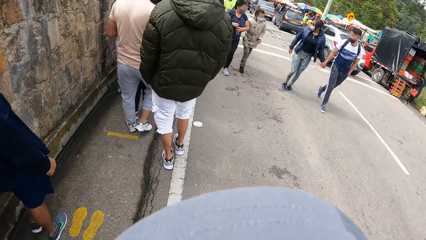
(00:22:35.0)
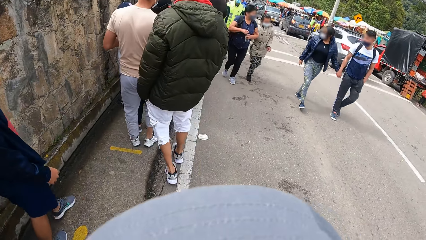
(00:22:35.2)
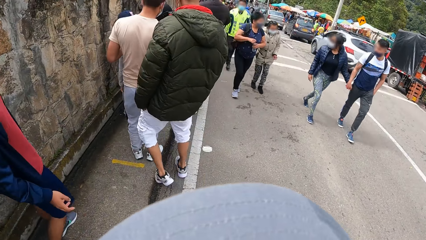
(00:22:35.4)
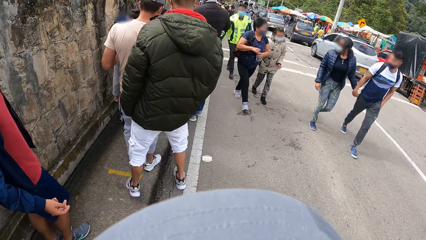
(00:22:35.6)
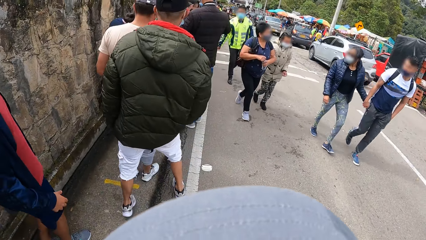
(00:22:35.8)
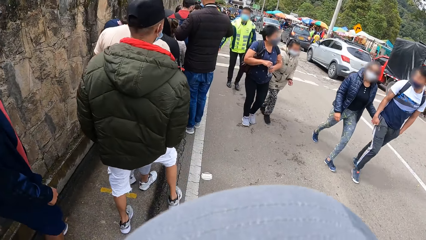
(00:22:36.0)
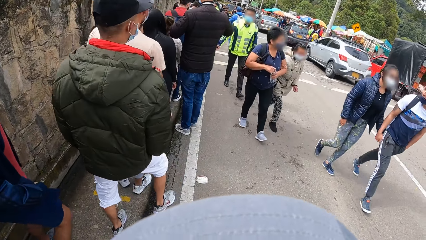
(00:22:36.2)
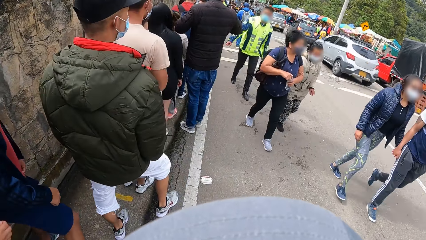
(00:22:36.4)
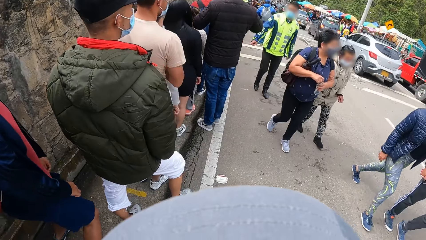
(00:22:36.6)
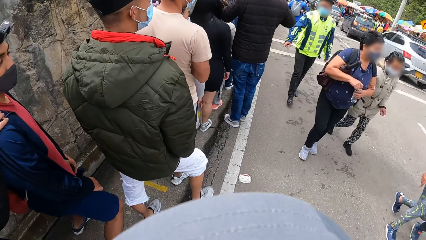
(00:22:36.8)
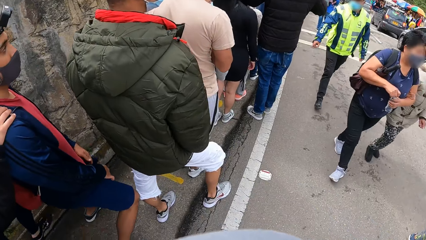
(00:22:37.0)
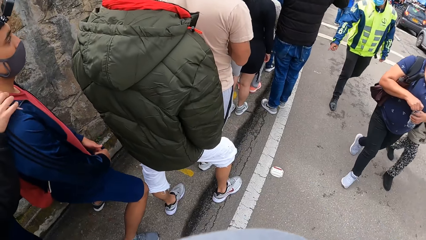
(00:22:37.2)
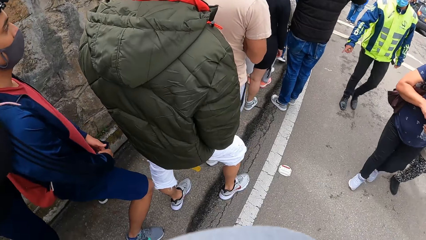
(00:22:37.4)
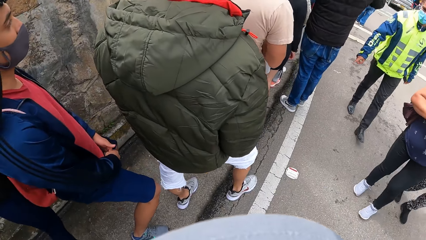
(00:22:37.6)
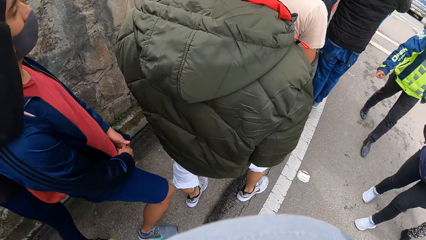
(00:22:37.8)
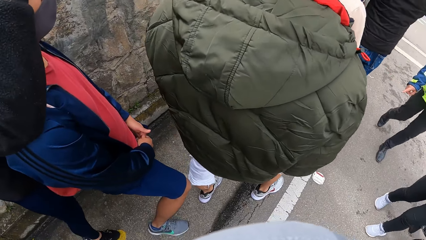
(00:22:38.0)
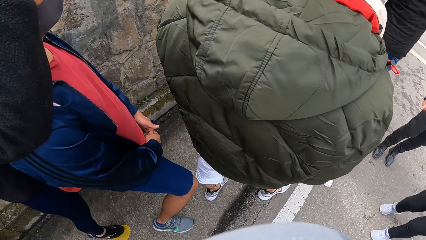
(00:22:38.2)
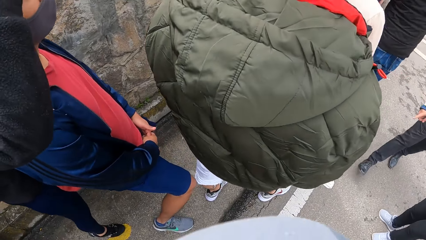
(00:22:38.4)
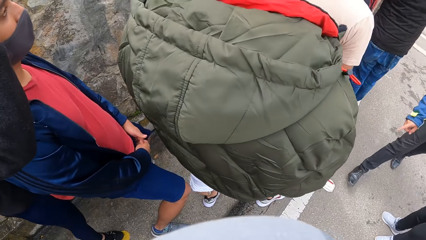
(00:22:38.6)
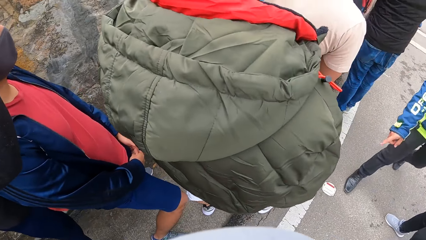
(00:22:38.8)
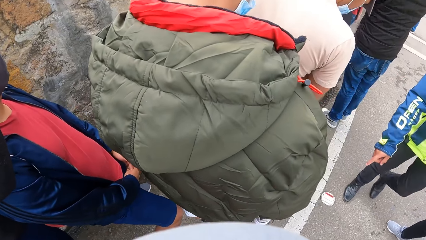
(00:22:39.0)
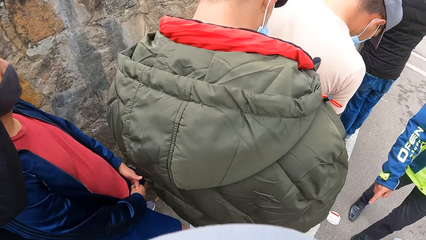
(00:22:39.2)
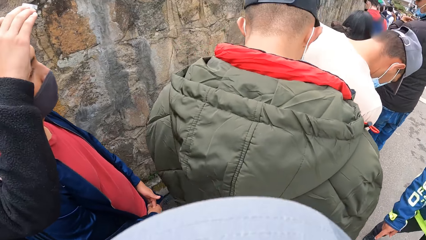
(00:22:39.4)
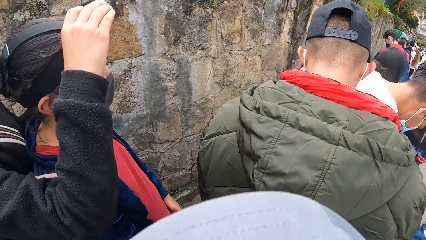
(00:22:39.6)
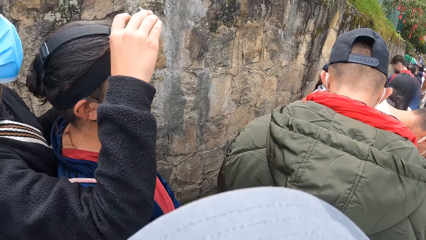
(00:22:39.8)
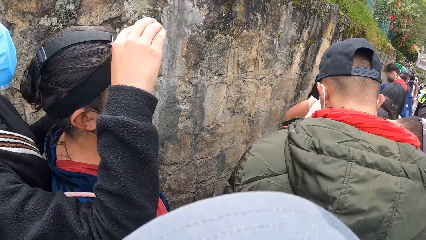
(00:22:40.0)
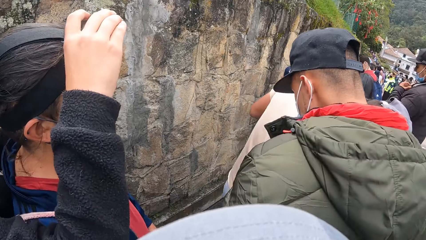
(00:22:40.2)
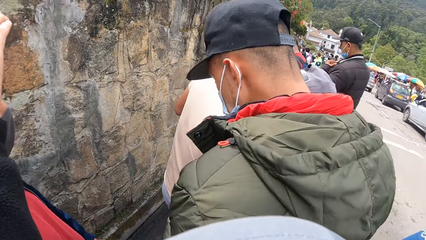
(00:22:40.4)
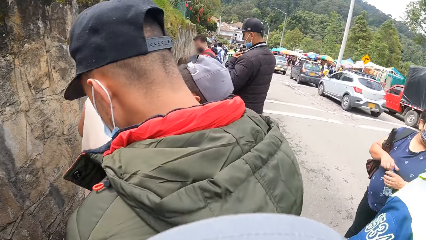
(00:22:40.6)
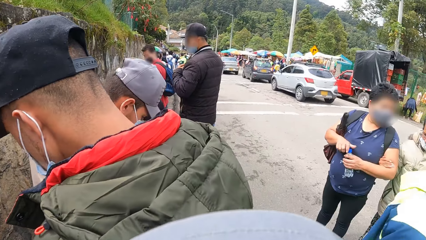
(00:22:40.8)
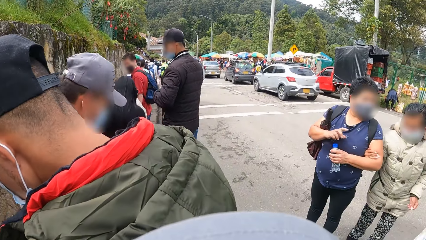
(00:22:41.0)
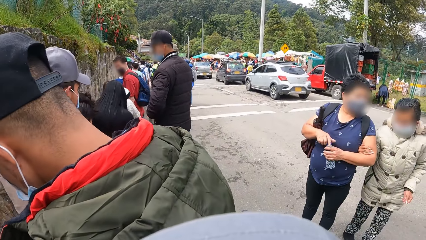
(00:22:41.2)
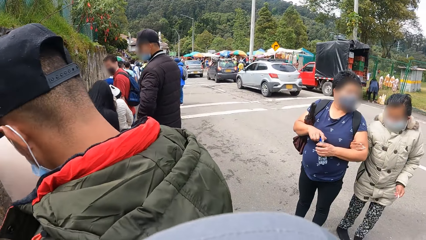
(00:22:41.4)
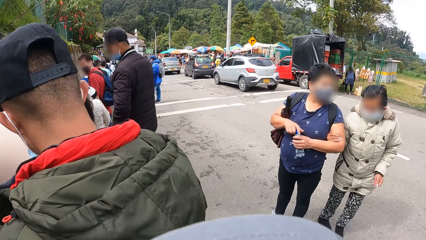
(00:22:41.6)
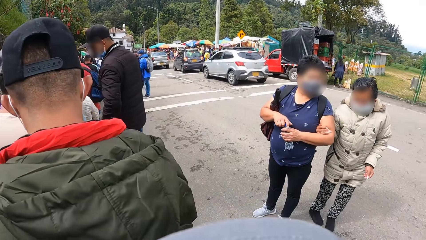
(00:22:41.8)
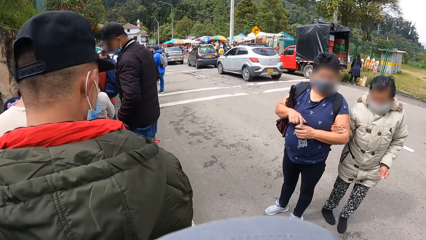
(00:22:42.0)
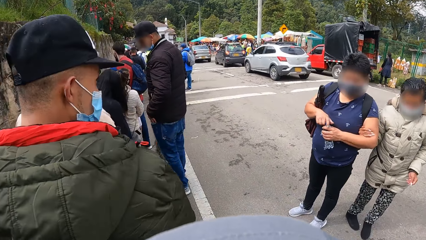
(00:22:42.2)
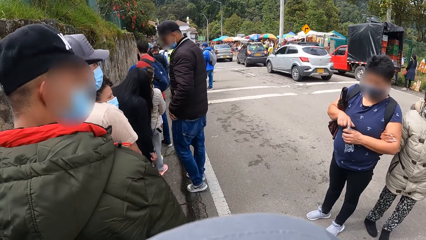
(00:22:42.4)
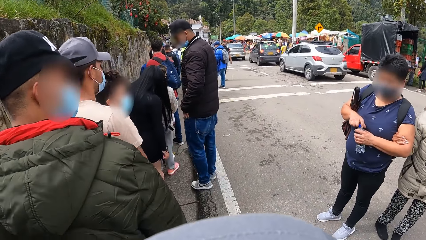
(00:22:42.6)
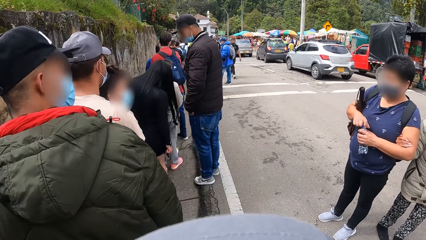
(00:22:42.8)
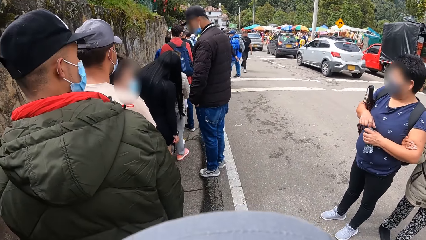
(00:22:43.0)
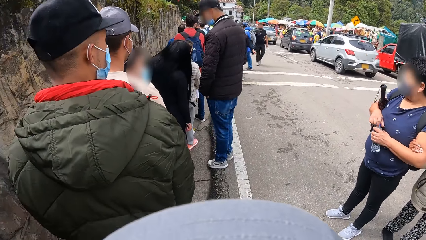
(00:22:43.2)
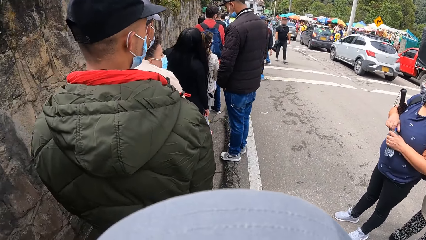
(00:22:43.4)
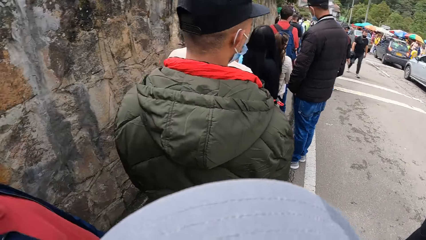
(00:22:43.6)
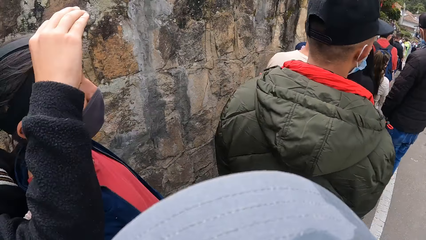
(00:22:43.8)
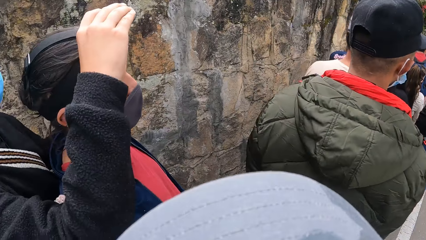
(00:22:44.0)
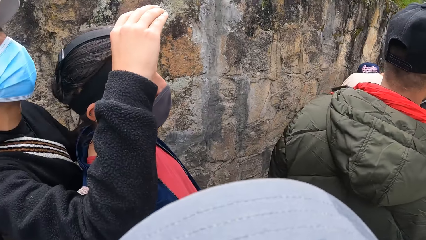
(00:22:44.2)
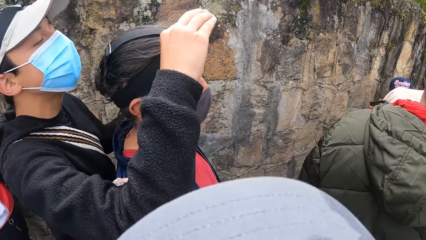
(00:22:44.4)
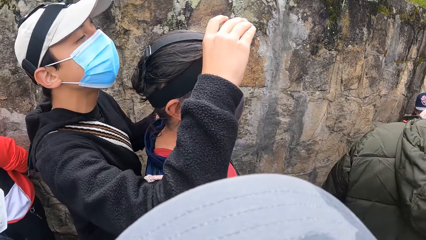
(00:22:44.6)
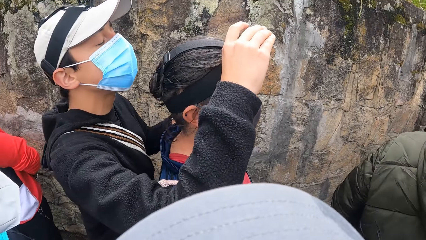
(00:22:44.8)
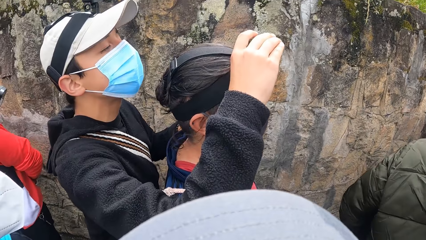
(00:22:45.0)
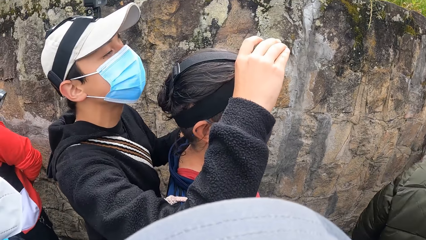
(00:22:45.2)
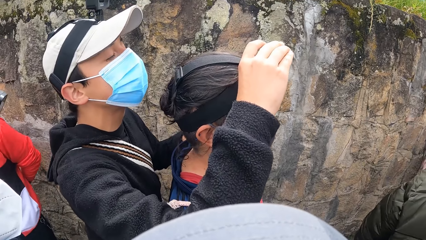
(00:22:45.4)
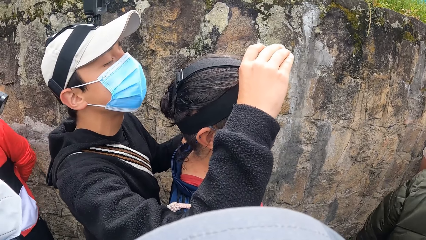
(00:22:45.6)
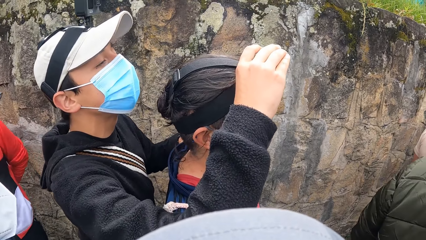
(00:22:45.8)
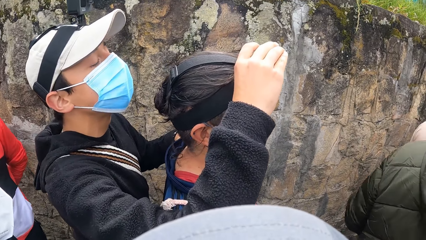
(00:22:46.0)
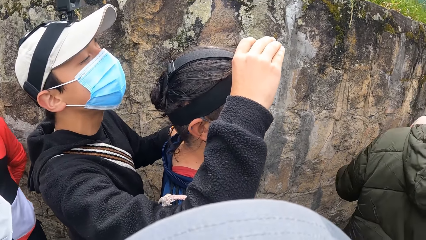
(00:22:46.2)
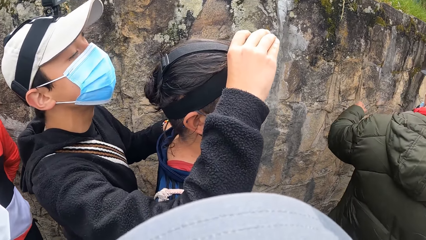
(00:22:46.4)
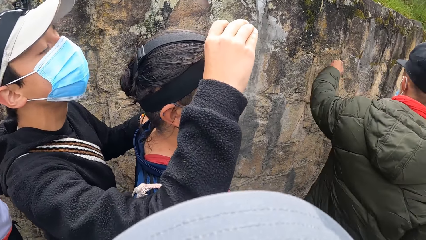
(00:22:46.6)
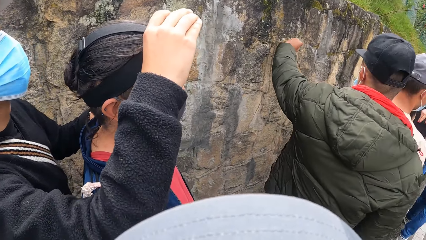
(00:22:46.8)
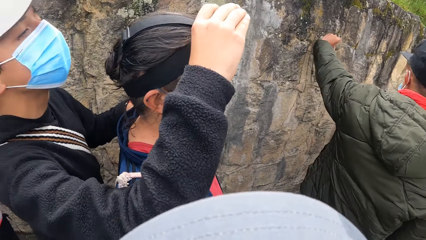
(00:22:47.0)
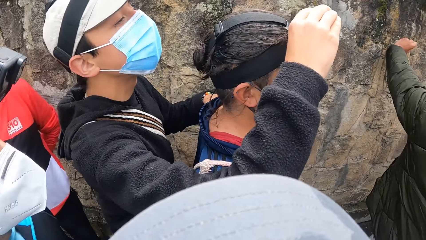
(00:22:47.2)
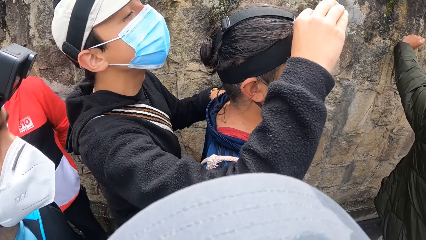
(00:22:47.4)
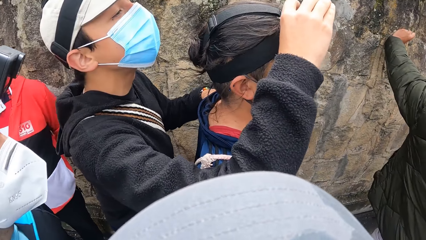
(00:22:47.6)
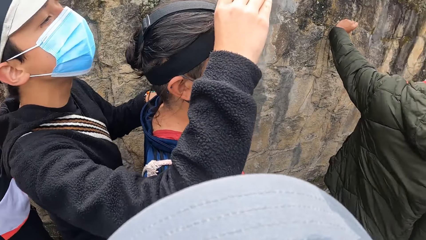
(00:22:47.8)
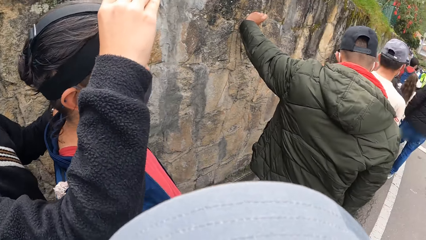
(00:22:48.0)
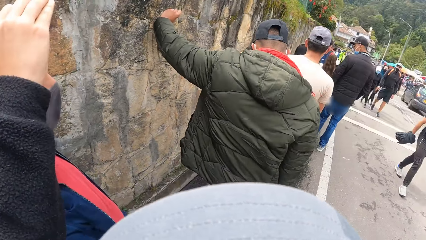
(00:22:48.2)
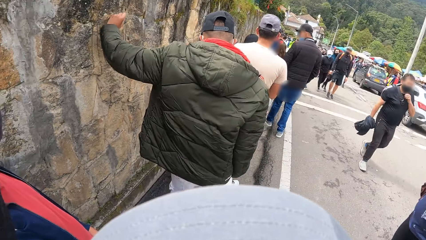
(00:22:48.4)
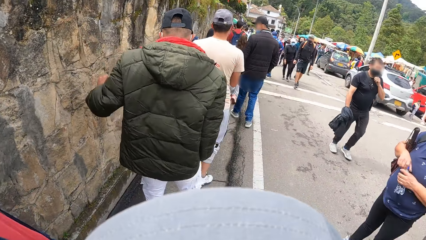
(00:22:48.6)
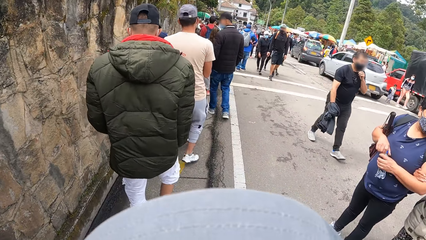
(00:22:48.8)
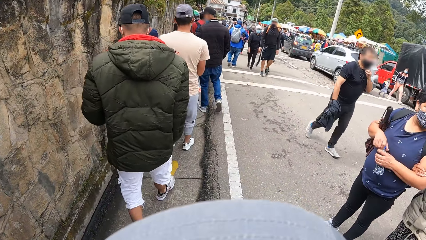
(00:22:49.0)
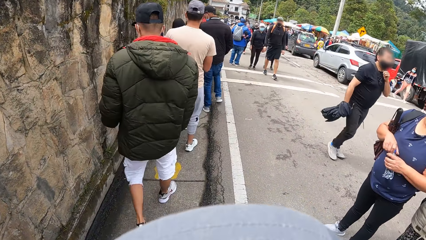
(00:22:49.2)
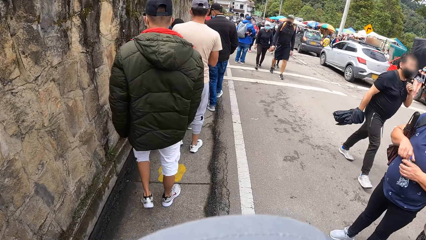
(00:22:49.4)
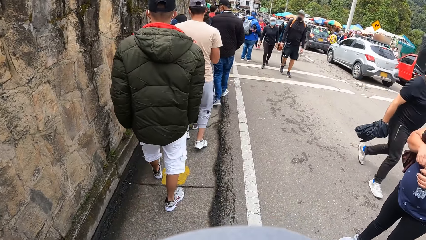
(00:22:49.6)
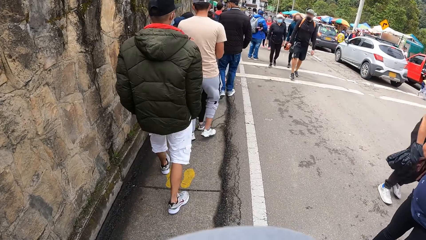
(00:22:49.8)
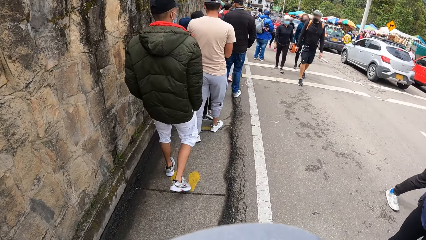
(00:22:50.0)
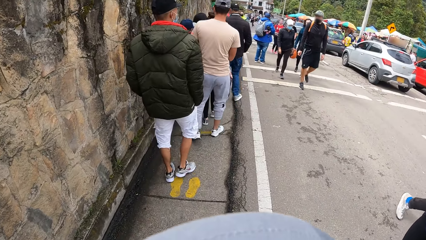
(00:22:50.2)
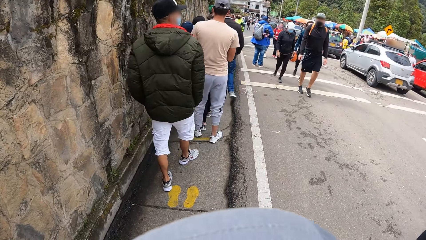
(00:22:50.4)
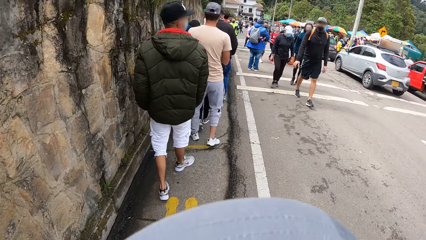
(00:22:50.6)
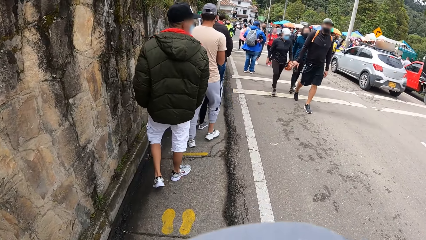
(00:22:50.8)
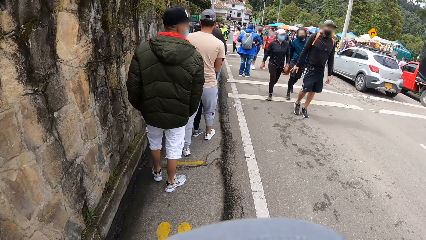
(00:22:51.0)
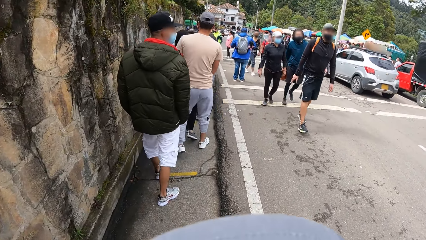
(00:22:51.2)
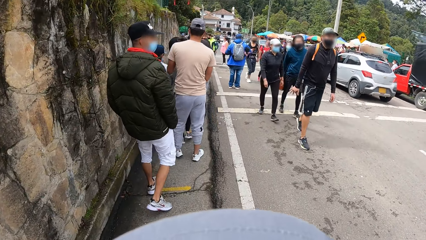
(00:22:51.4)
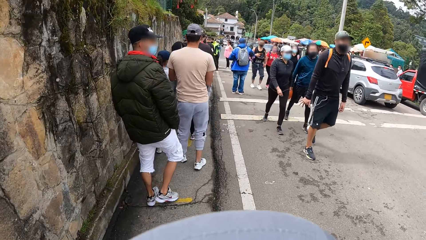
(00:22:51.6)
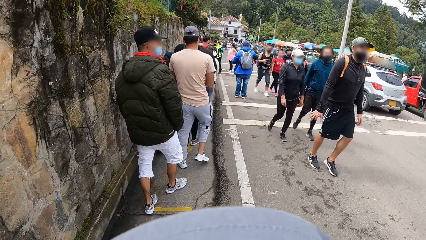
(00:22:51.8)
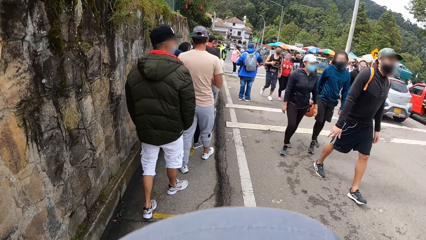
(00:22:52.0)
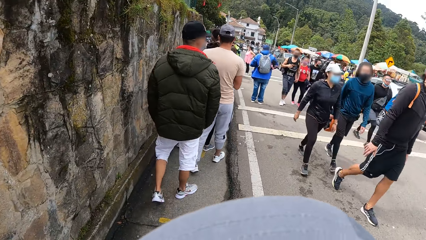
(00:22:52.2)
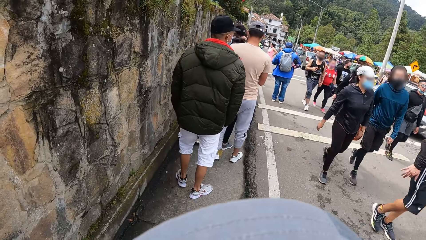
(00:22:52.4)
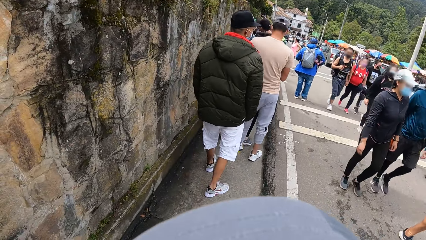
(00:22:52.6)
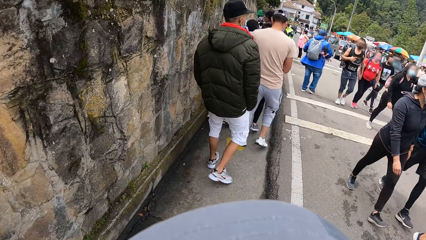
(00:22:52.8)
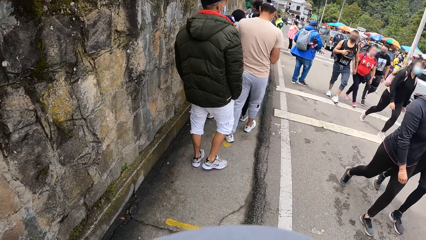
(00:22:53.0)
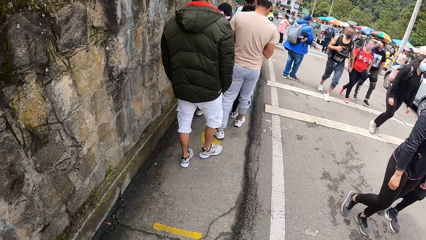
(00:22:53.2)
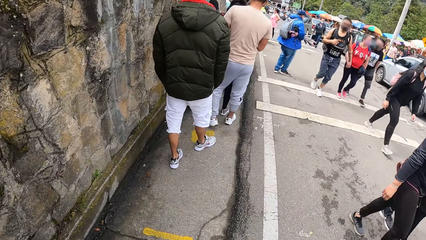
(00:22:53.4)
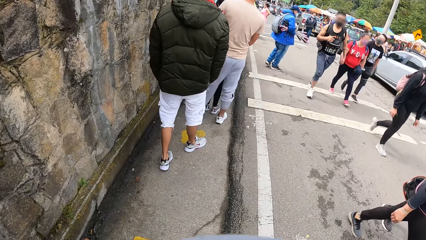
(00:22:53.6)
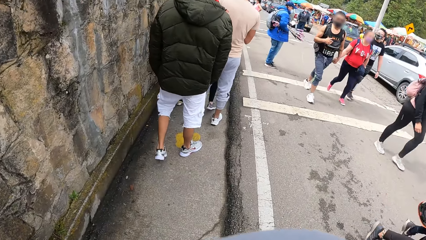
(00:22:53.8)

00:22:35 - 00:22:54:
The camera wearer stands at the side of the road.
